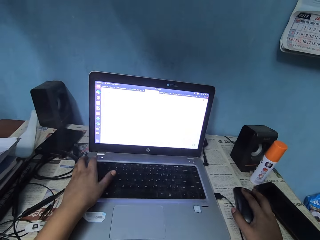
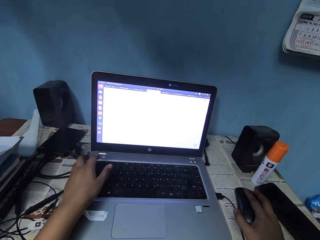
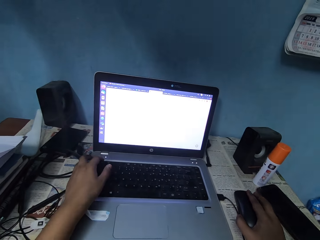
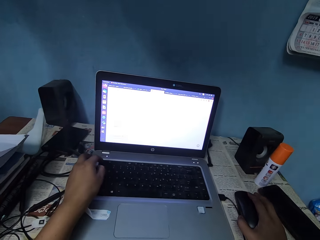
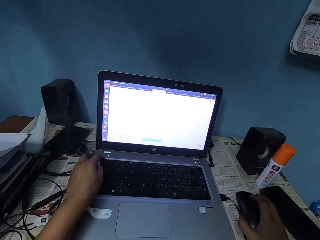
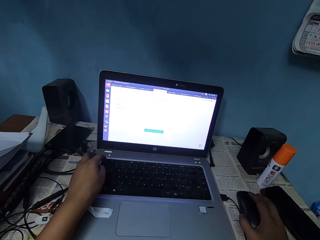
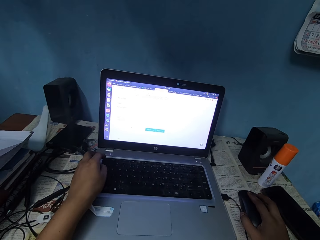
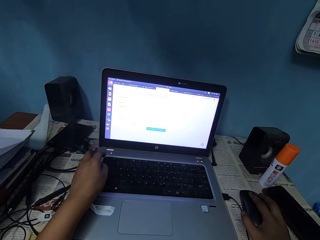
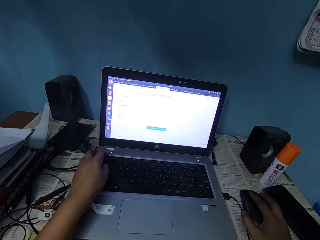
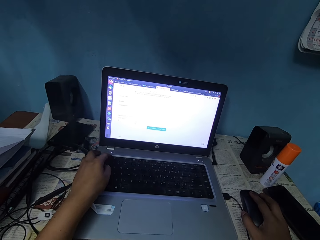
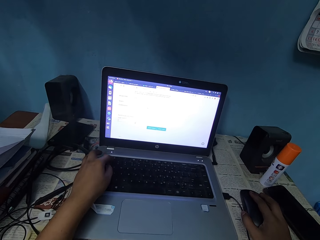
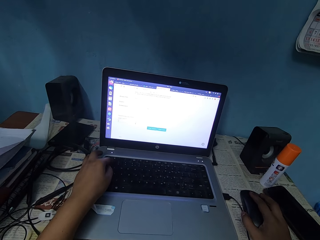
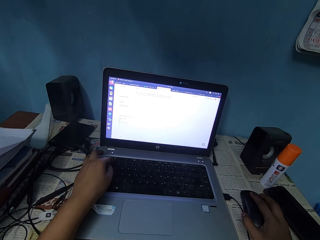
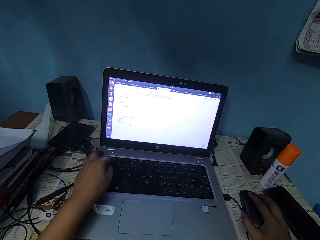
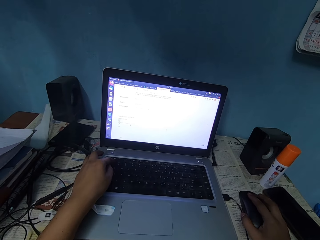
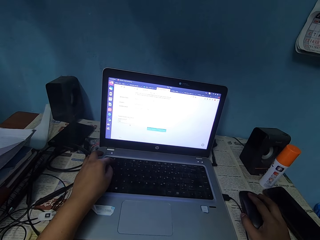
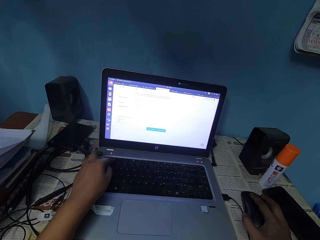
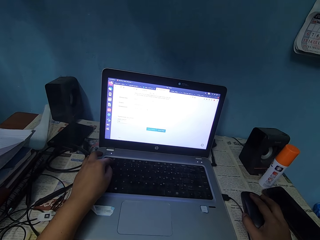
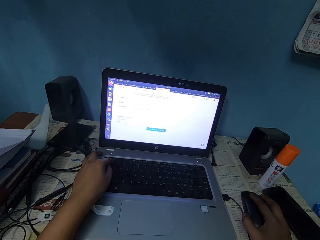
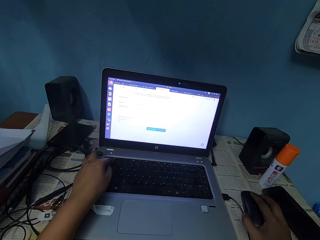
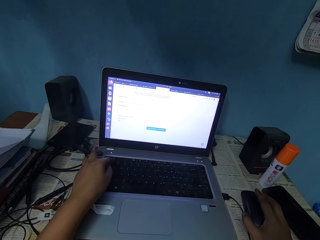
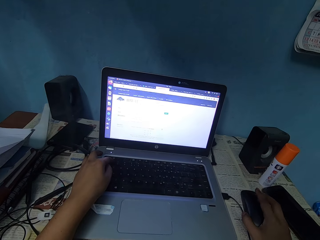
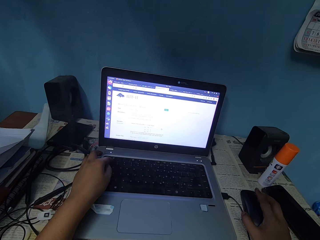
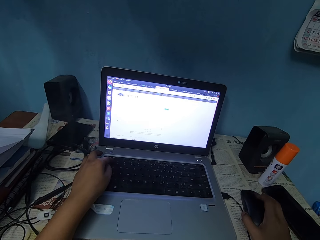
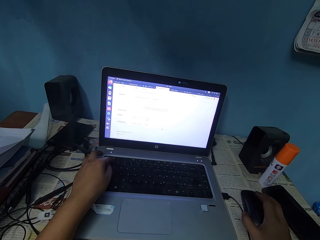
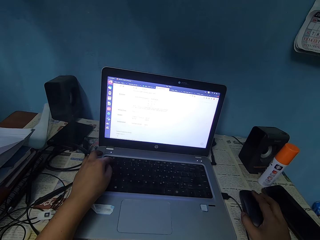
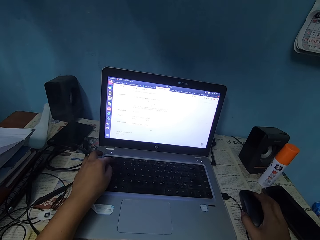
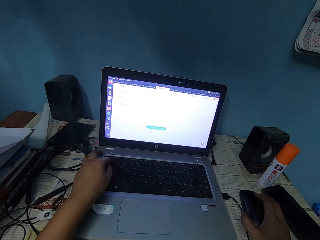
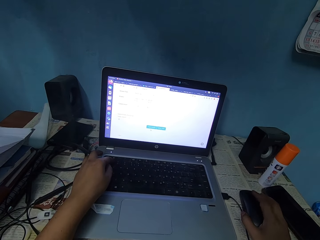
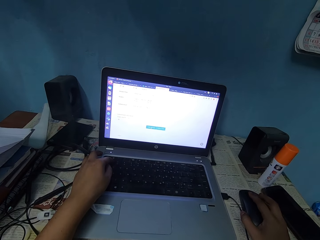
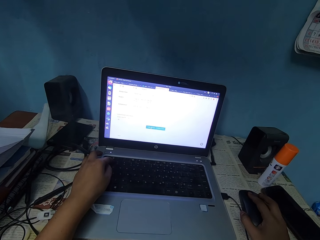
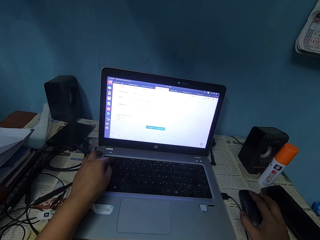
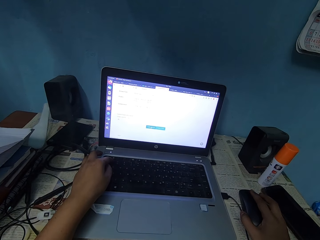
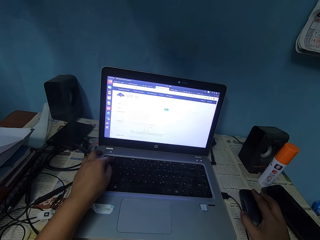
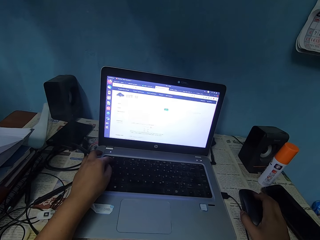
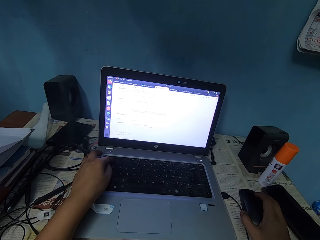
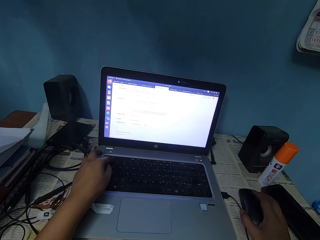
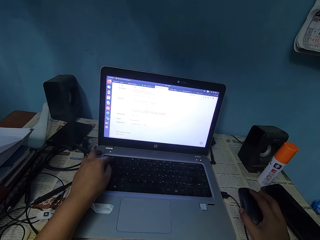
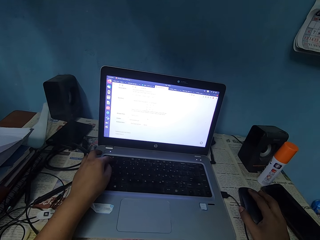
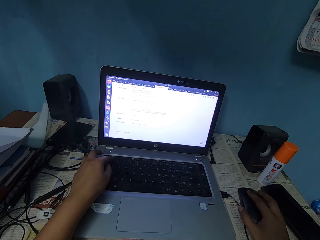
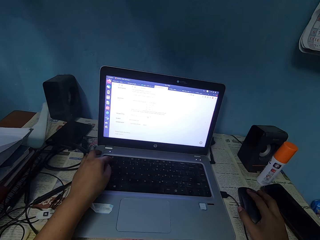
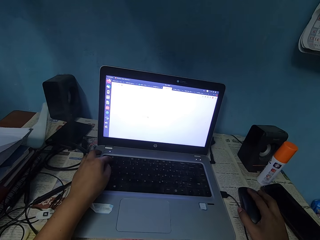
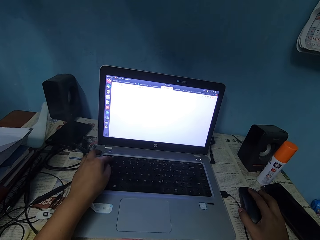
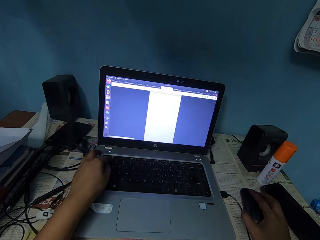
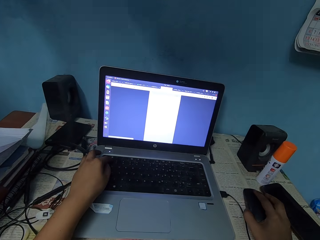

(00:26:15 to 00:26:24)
The camera wearer browses with a laptop.

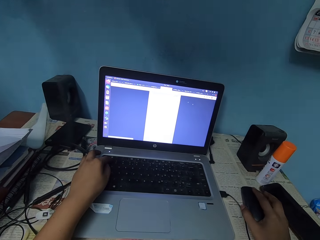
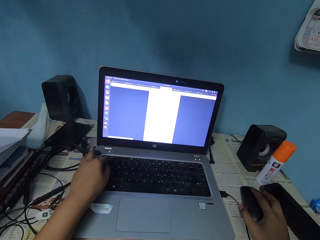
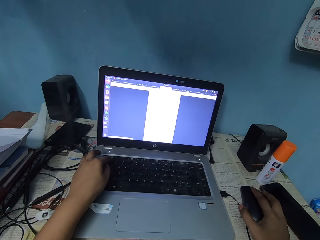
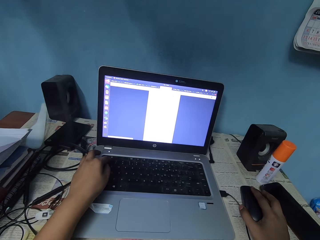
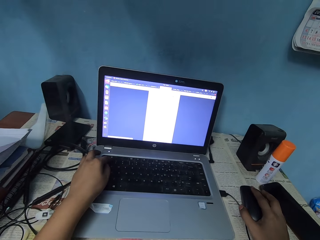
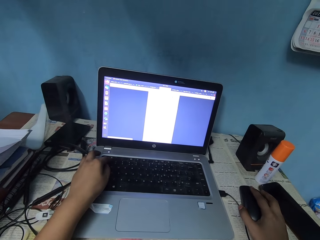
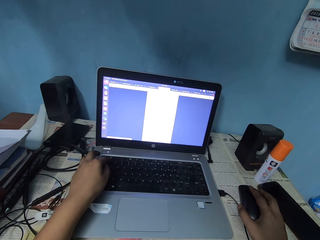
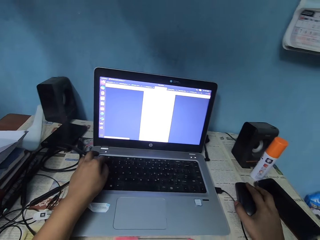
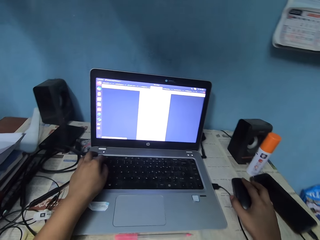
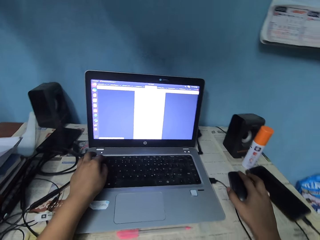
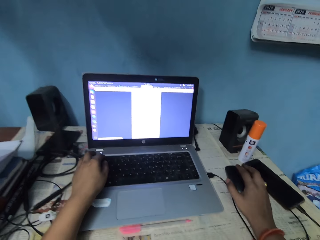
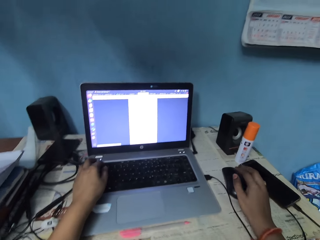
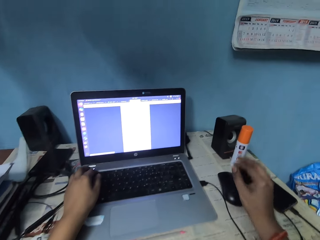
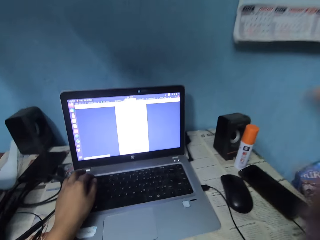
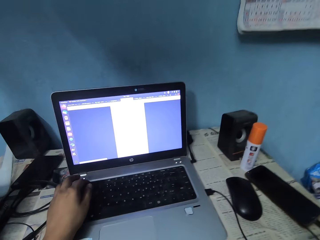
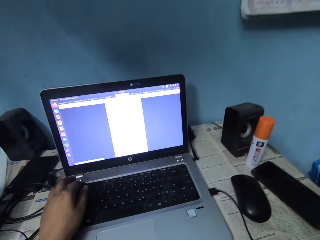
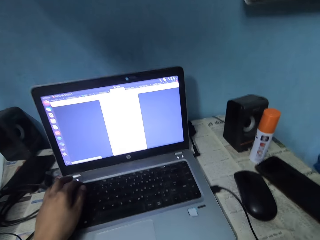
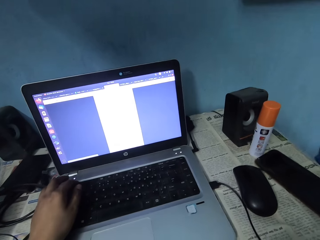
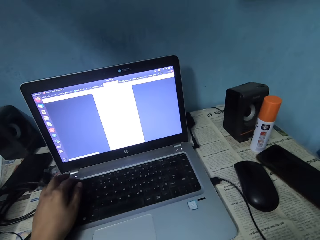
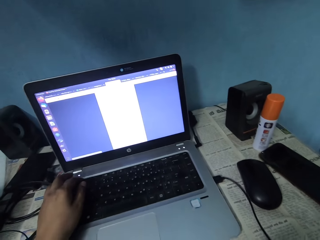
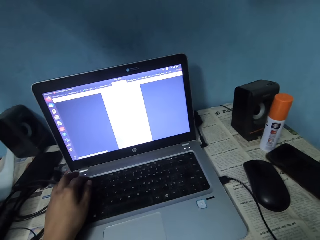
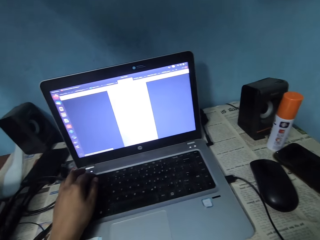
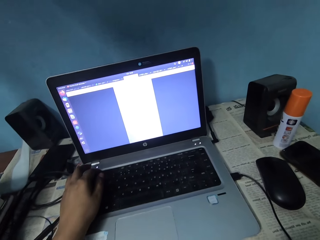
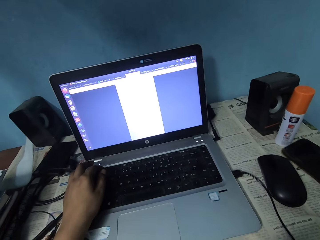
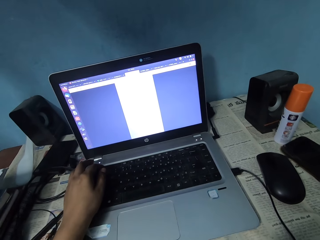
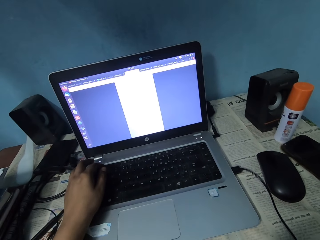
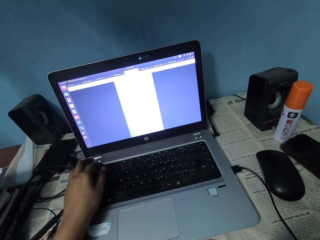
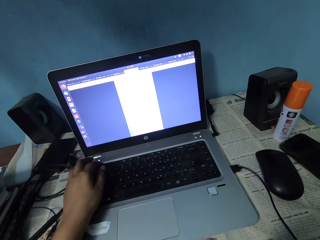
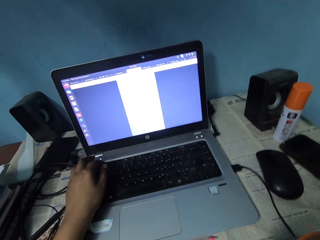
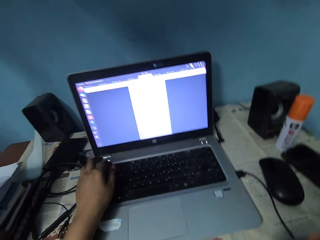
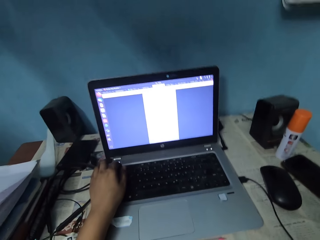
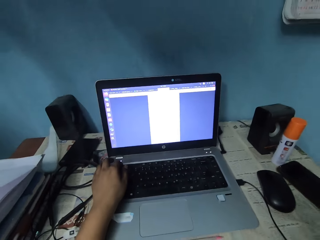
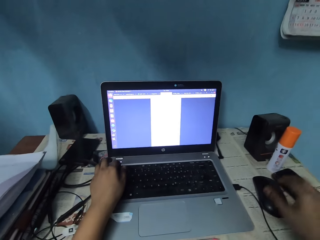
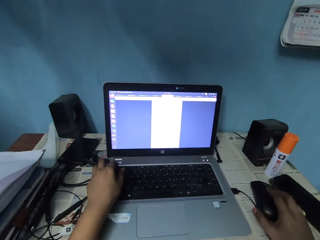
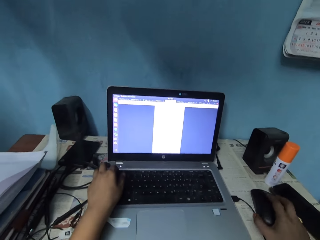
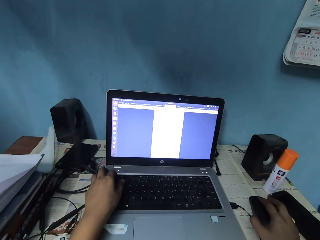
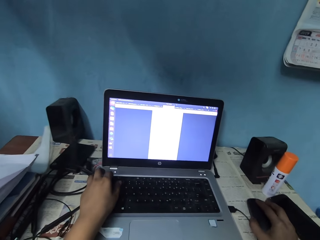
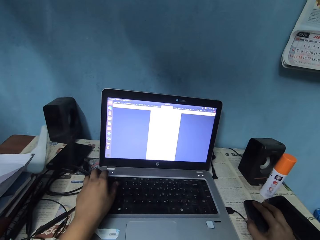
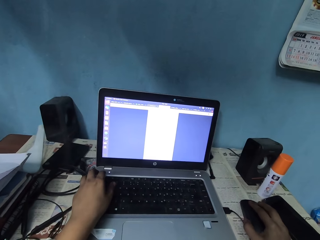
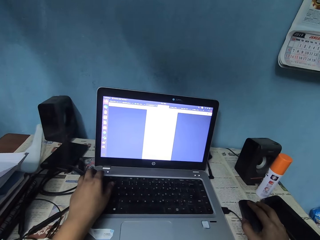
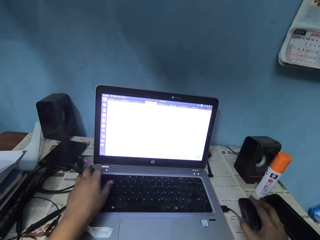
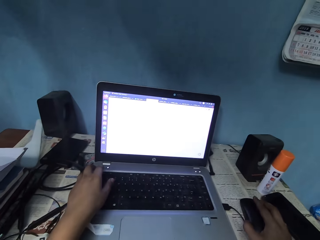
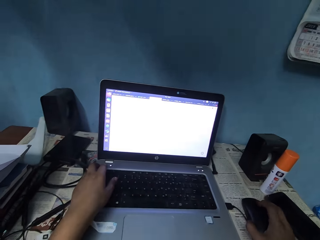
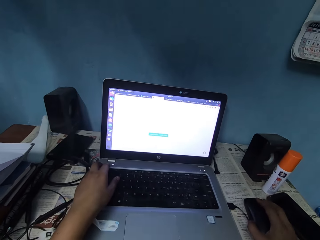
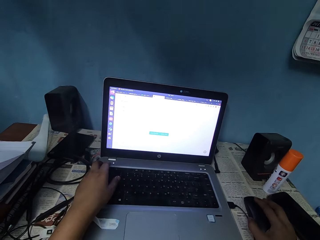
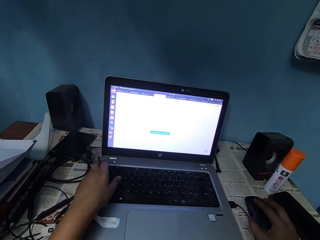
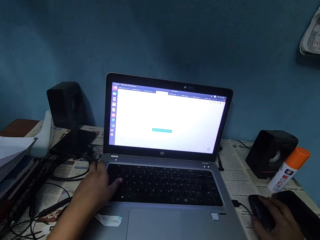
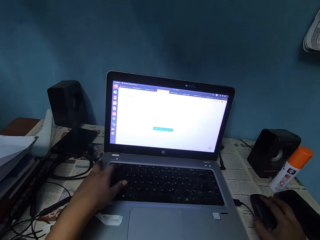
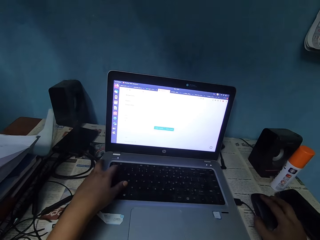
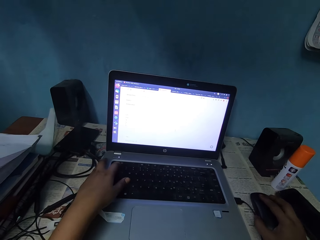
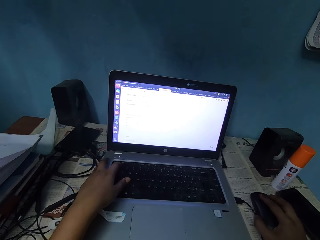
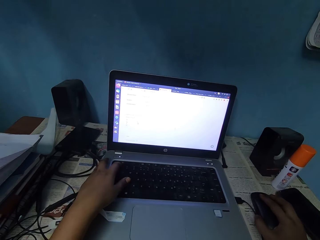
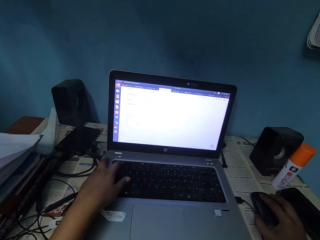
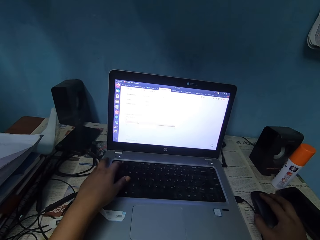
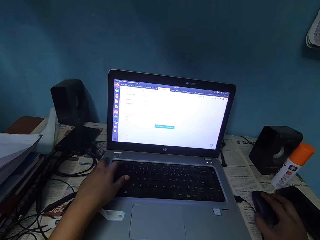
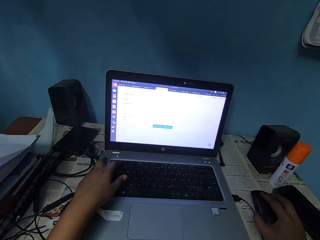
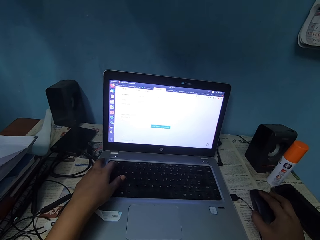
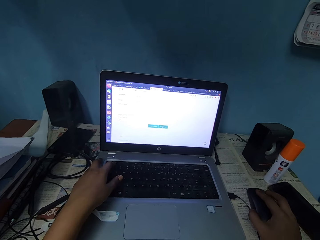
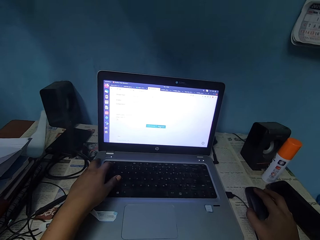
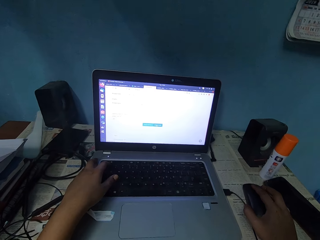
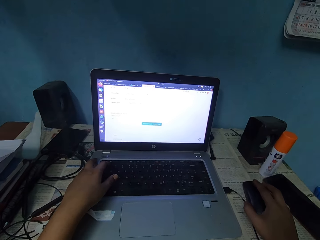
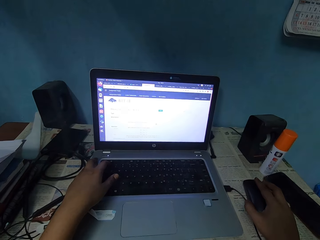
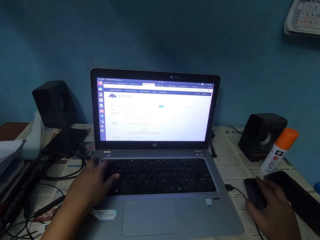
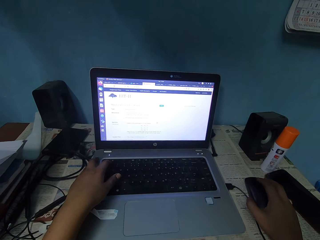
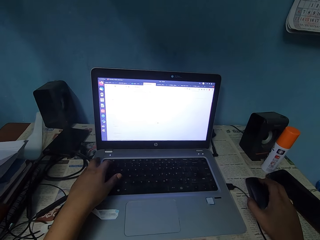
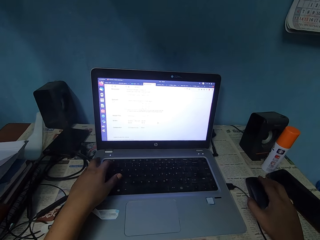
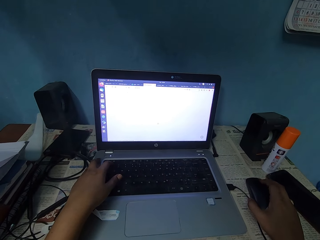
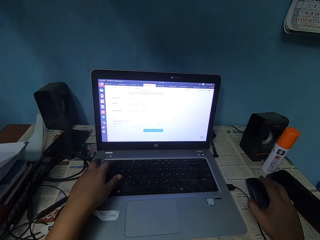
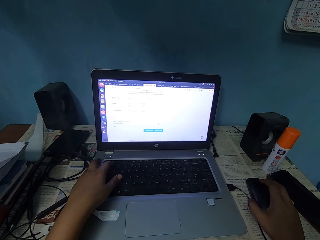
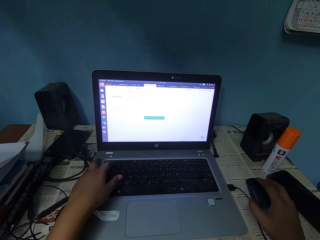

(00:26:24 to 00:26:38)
The camera wearer removes their hand from the mouse. They scroll the mouse. They browse with the laptop.
